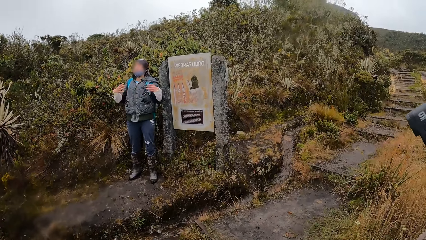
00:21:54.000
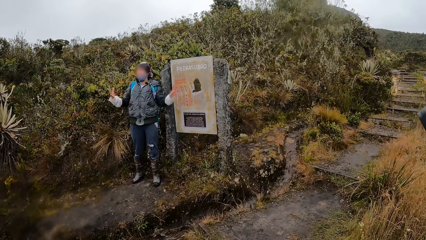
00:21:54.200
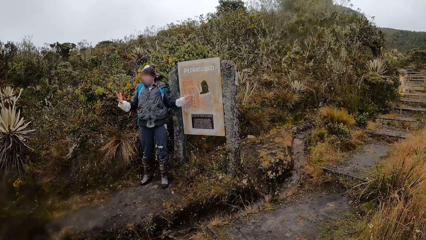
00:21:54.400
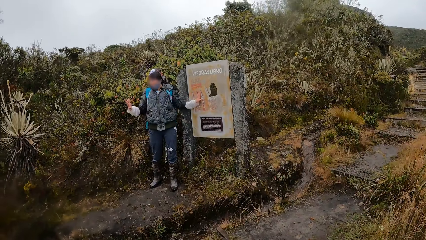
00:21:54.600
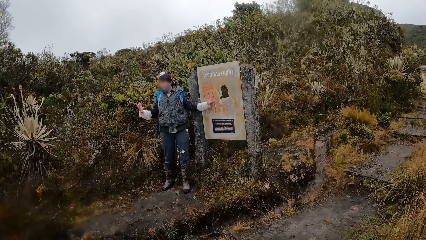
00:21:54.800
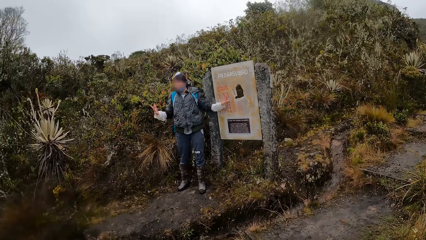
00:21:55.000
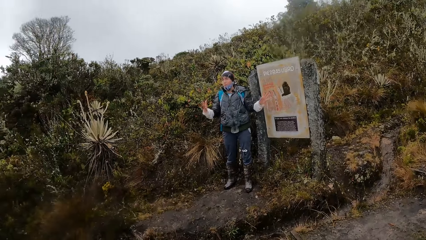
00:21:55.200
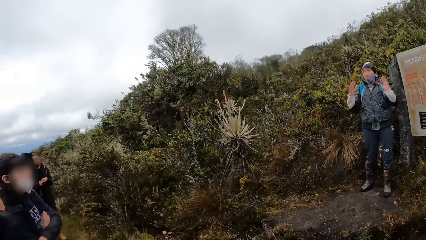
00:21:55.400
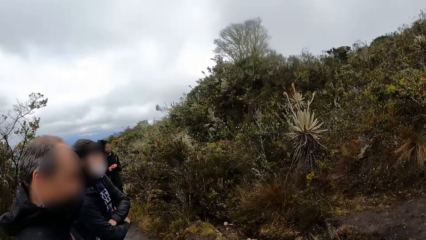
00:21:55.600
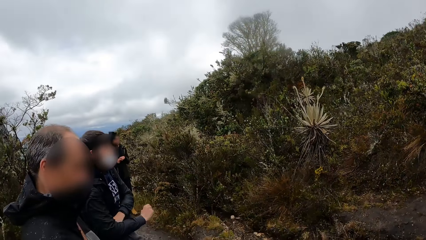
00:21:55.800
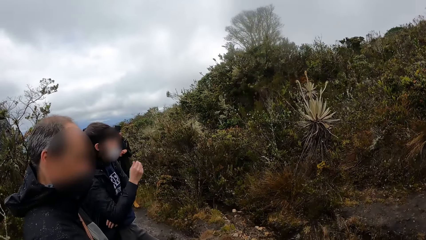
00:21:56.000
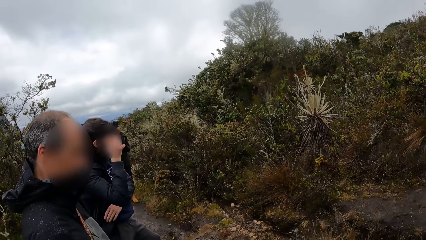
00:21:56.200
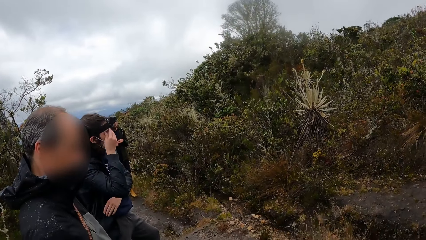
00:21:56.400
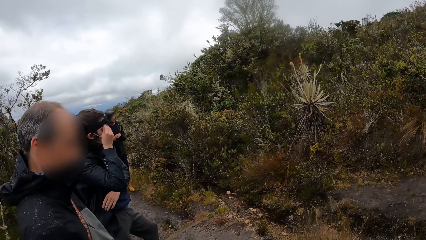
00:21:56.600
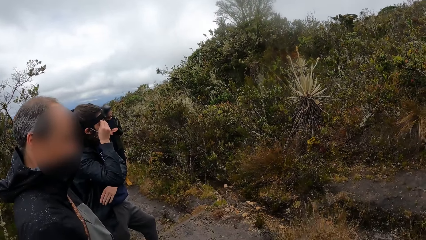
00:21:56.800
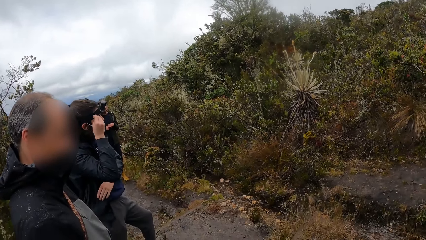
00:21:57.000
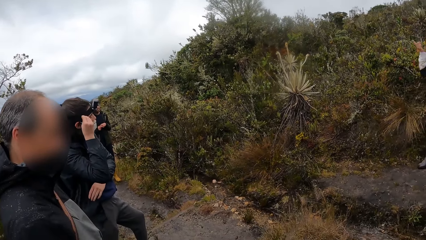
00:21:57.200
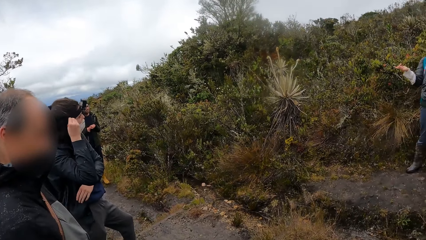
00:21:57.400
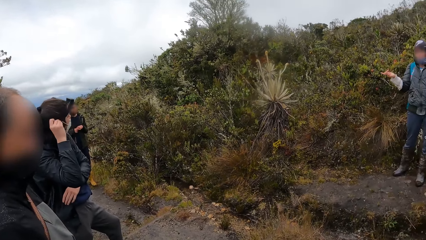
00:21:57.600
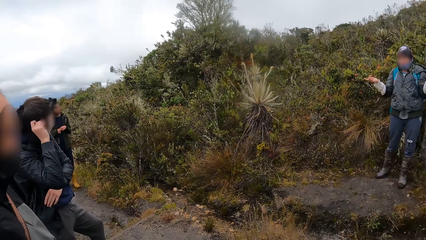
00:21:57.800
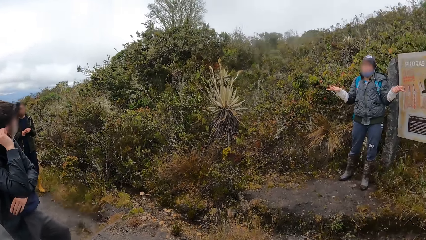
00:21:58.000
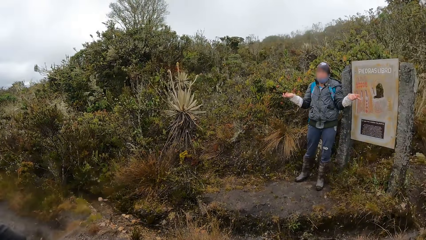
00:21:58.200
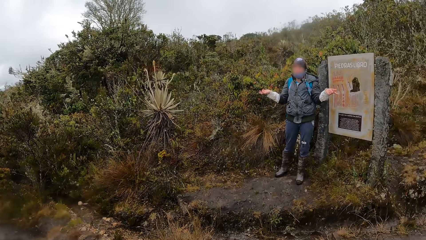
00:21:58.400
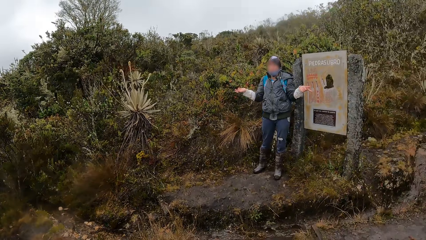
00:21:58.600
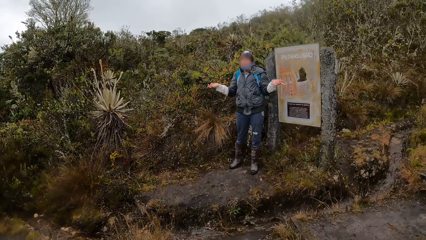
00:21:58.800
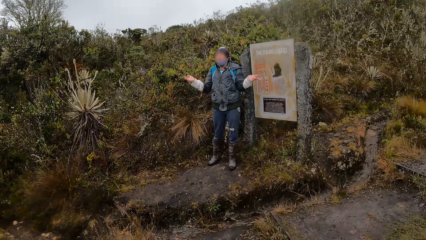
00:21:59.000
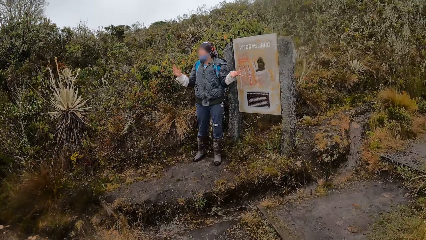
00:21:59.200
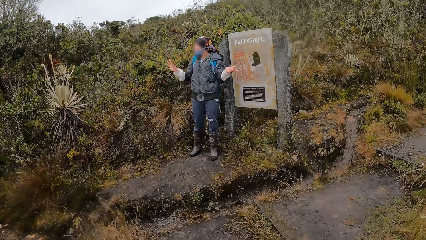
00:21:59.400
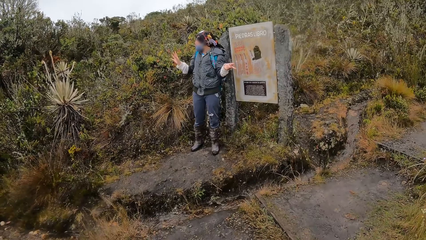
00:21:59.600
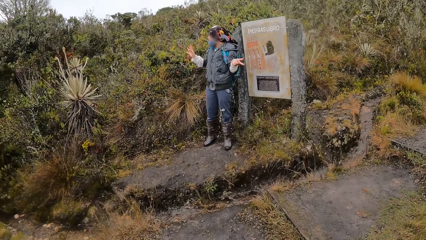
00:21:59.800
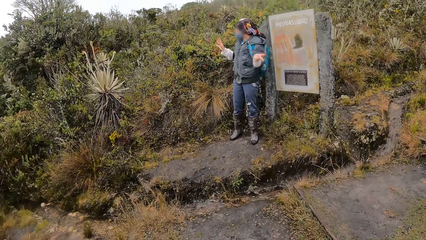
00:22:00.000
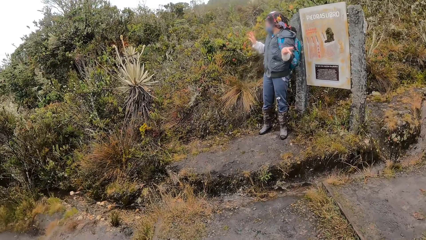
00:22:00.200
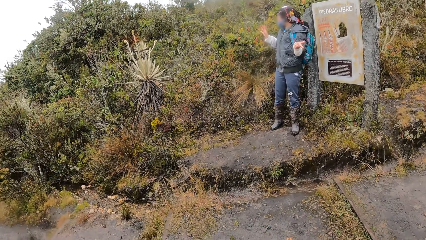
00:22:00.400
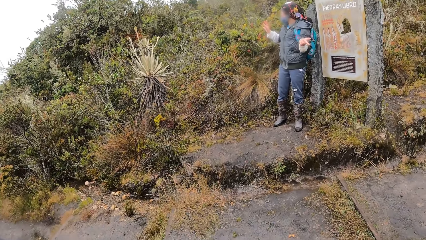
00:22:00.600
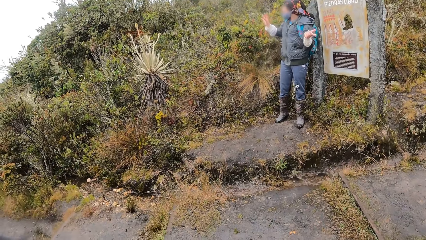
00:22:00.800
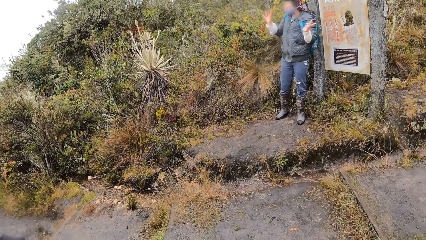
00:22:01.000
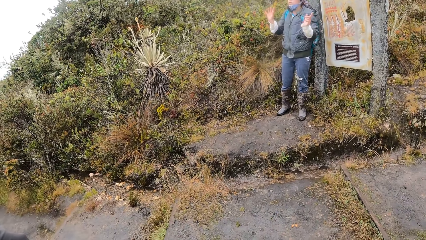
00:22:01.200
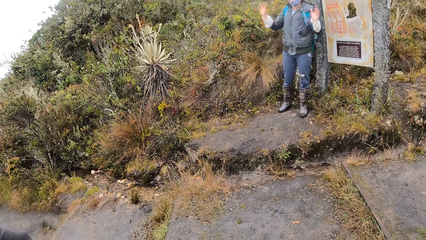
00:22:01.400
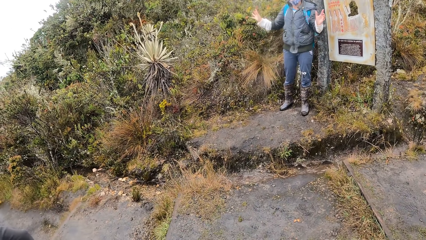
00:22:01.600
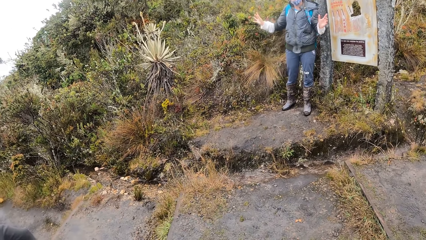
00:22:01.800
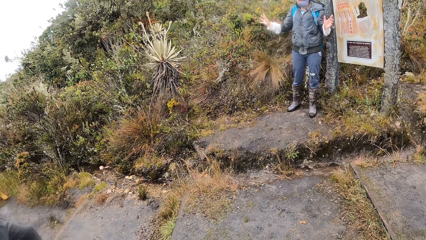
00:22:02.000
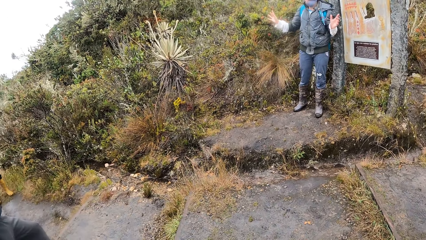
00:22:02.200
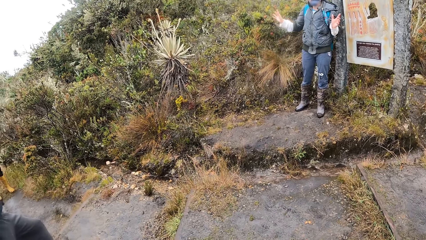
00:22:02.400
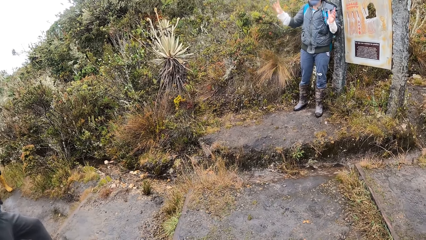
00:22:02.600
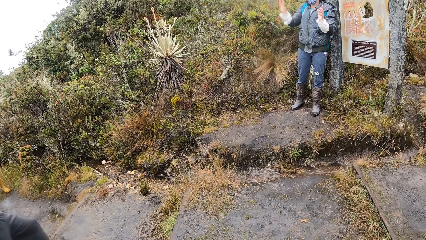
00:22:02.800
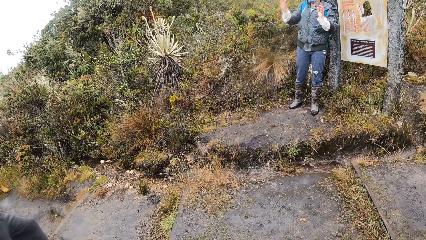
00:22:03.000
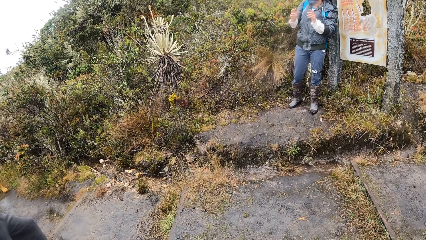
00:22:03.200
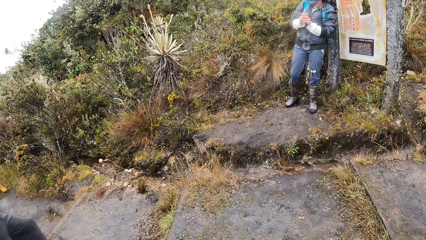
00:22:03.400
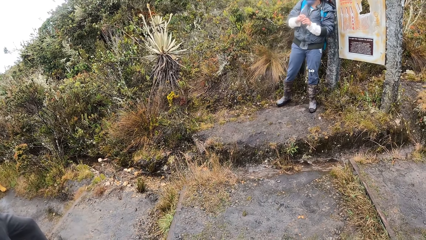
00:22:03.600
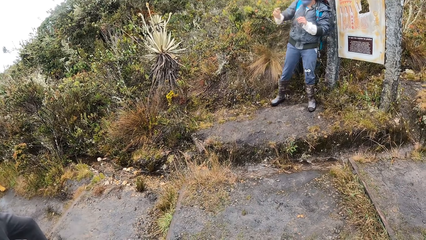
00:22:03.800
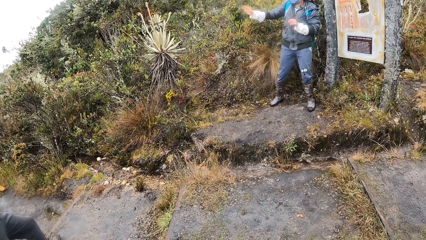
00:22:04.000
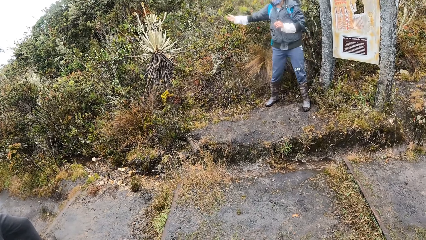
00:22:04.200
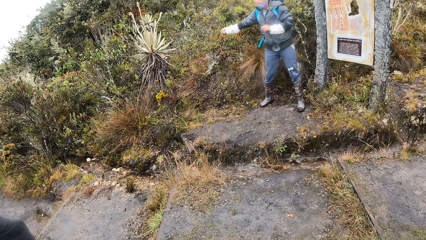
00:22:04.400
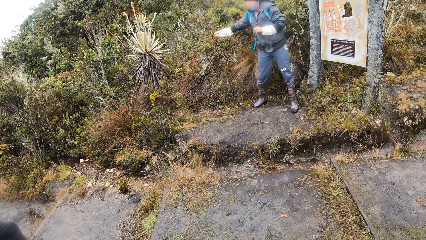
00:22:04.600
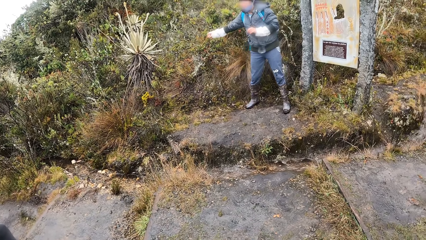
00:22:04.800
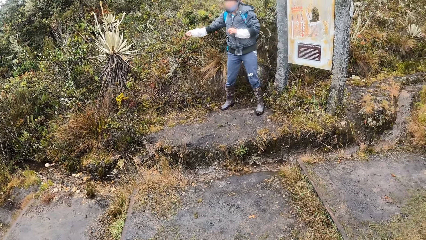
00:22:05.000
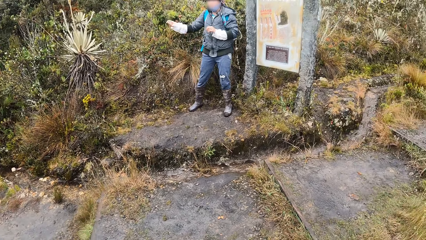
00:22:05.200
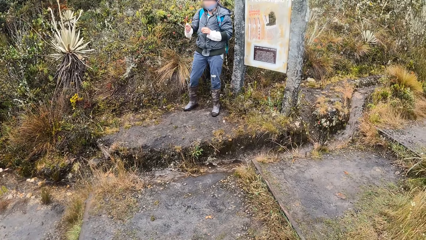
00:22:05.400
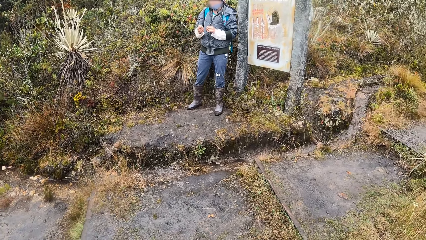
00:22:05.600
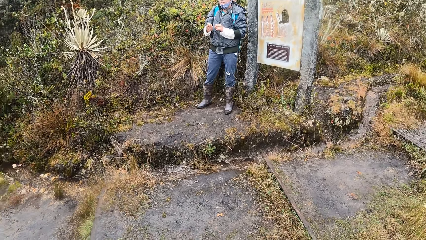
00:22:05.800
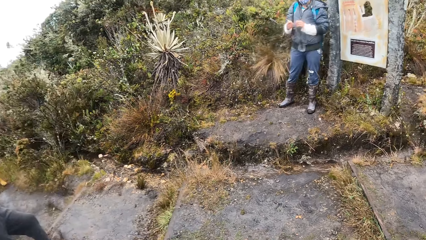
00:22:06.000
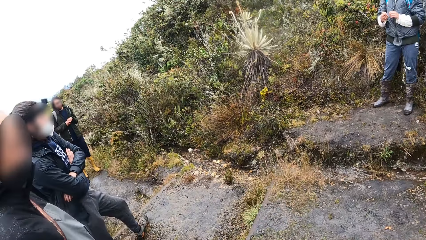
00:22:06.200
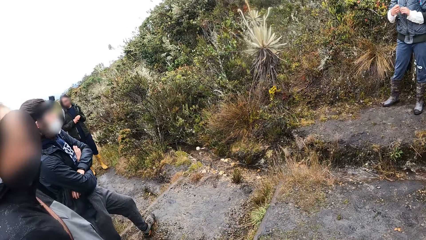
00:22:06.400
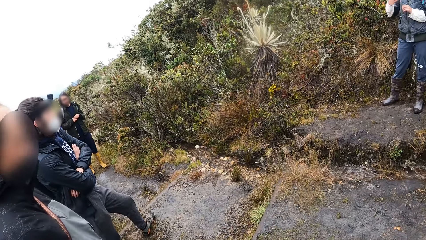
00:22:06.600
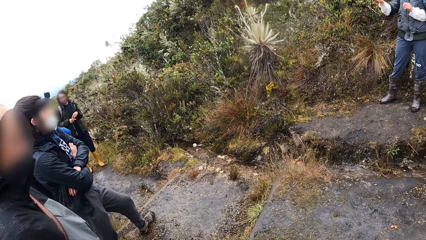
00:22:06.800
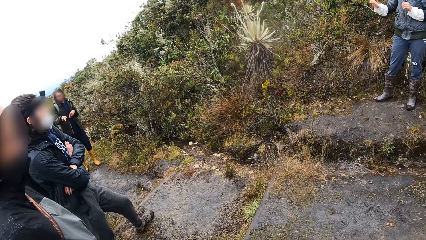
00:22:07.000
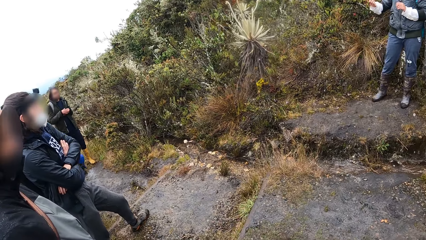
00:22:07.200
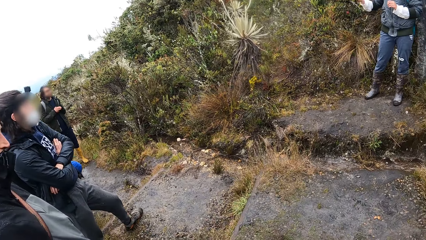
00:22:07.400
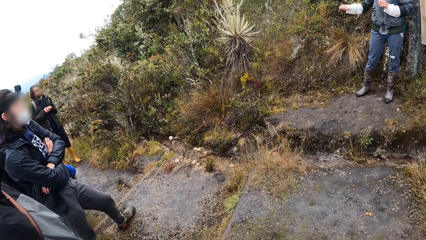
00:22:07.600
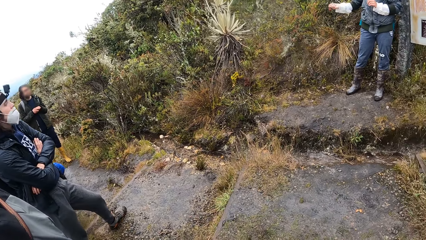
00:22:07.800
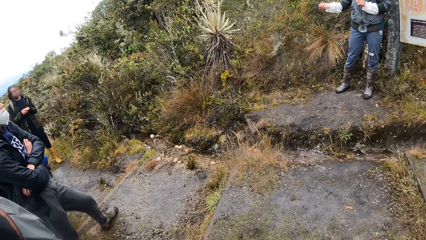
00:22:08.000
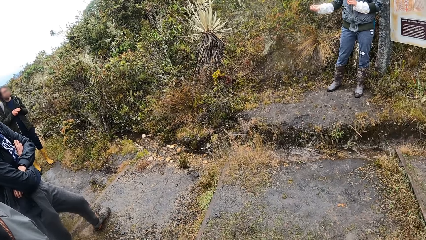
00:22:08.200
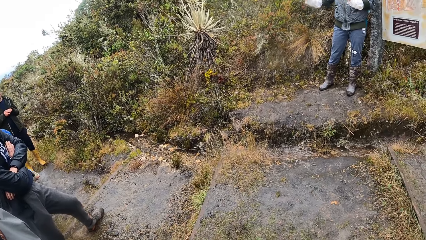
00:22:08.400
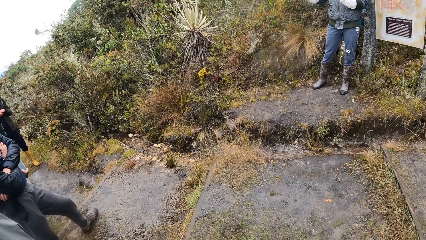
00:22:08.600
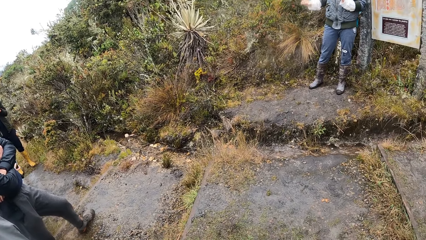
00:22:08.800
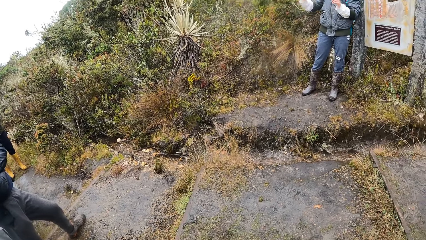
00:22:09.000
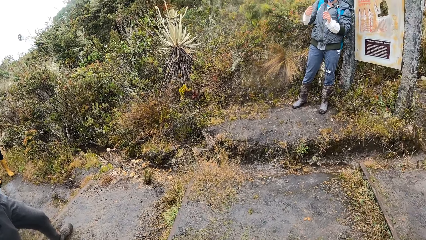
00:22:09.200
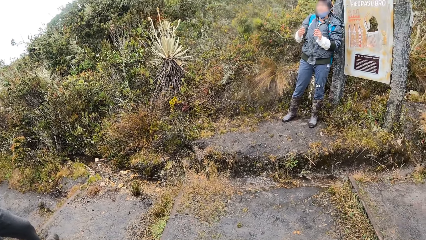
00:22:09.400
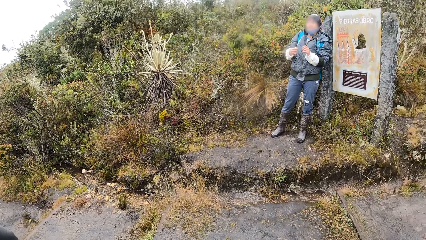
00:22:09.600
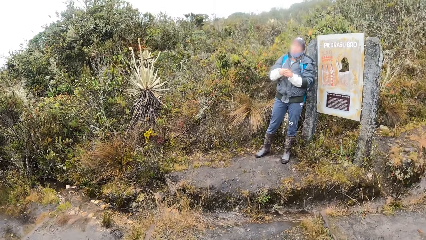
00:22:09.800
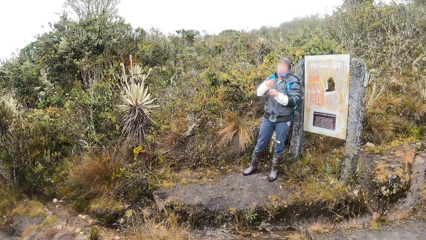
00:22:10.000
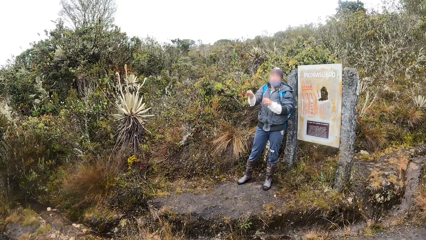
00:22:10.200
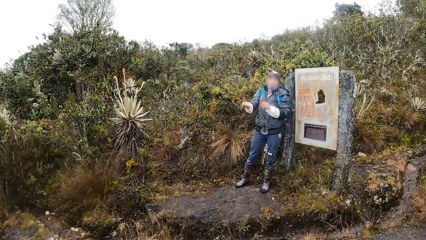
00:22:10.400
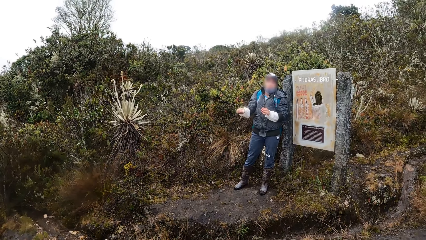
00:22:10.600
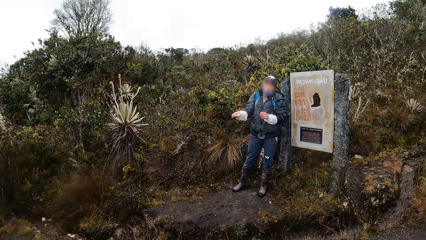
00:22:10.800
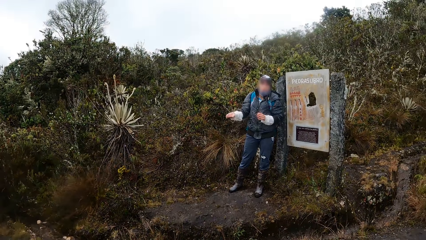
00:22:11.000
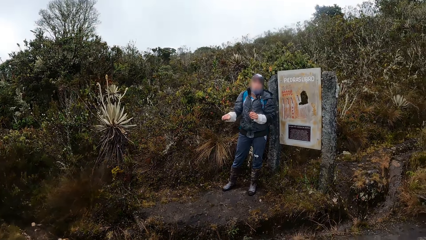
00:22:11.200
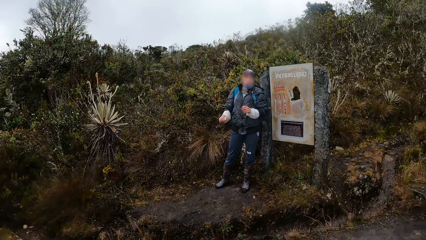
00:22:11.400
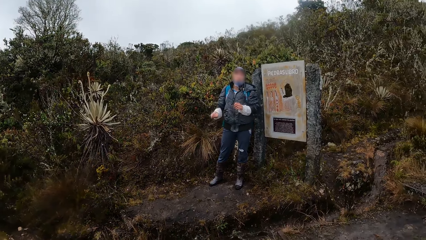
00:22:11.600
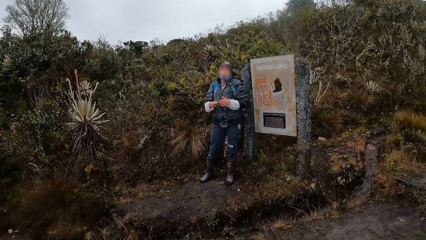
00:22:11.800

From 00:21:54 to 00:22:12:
A man moves his hands. The camera wearer looks around. Another man touches his face with his right hand. A third man moves his hand. The first man moves both hands, looks around and moves his hands. A fourth man speaks to the group of people and the camera wearer. The first man does something. A fifth man speaks to the fourth man. The camera wearer looks around. The first man moves his hand and moves both hands.
